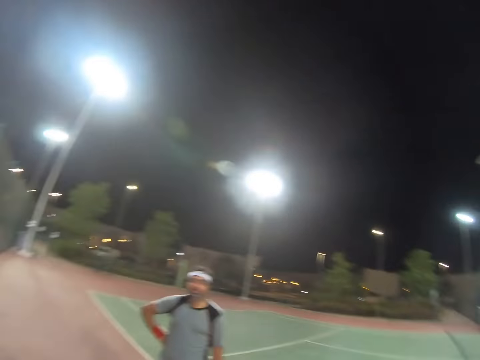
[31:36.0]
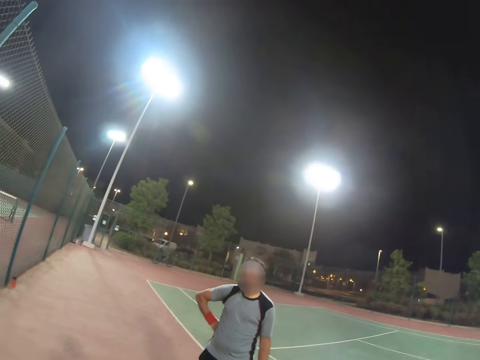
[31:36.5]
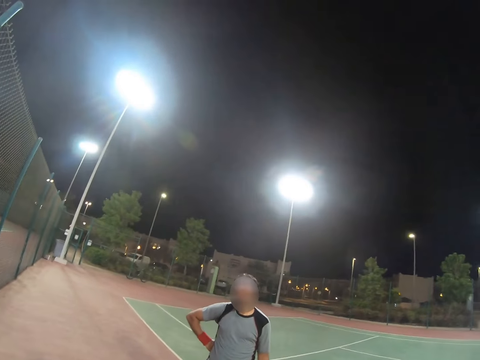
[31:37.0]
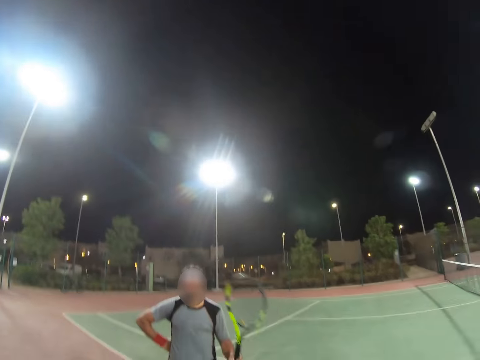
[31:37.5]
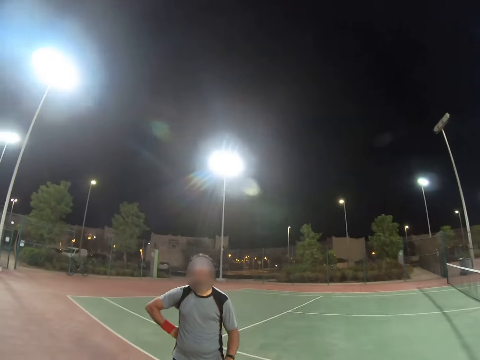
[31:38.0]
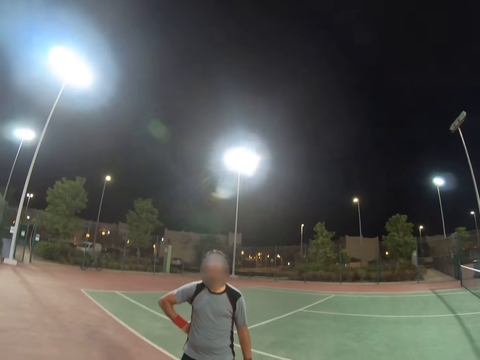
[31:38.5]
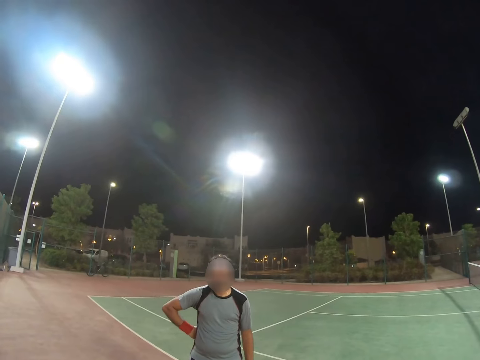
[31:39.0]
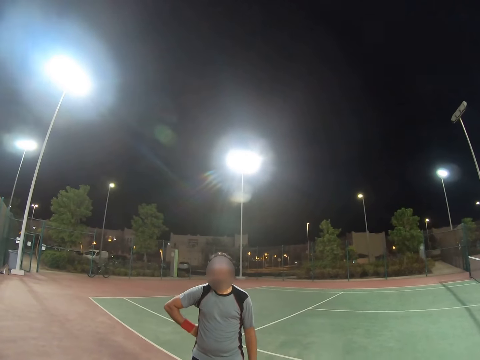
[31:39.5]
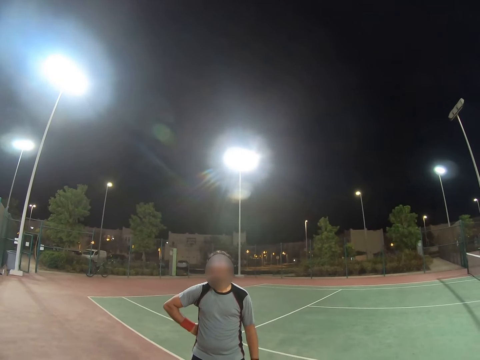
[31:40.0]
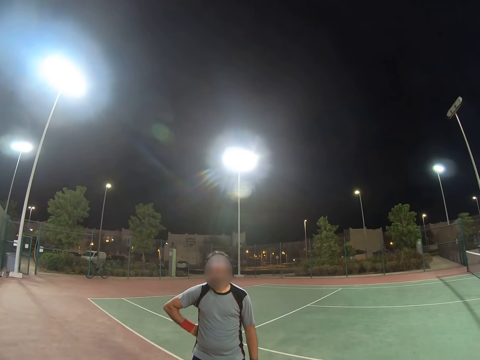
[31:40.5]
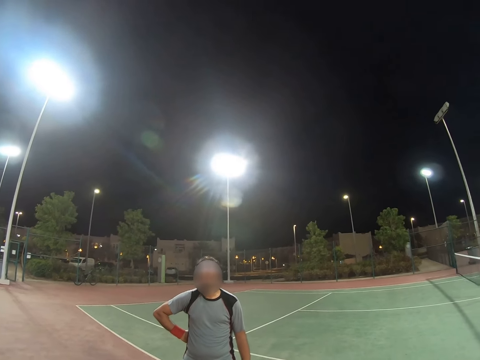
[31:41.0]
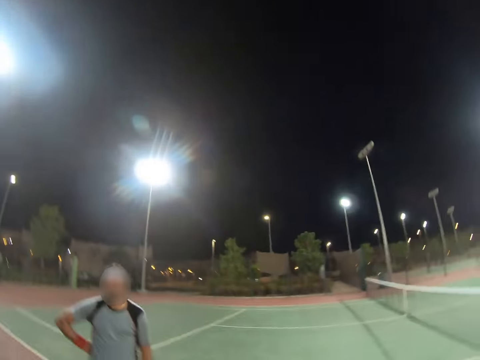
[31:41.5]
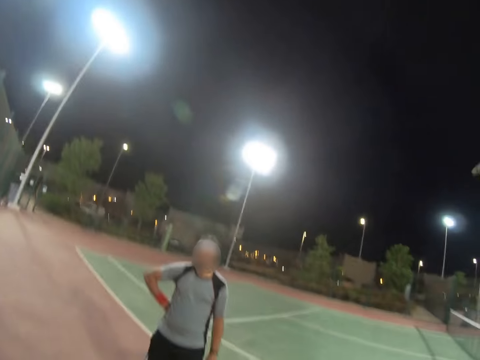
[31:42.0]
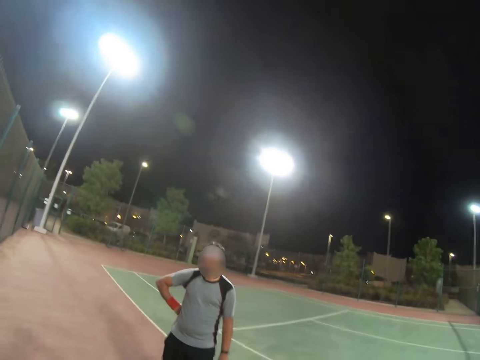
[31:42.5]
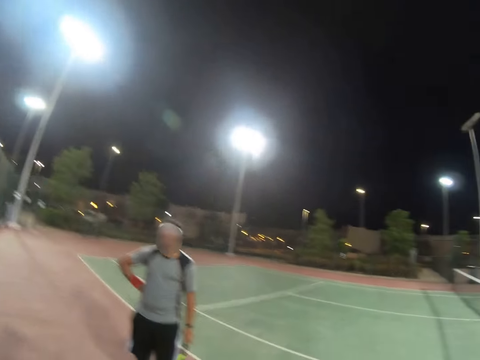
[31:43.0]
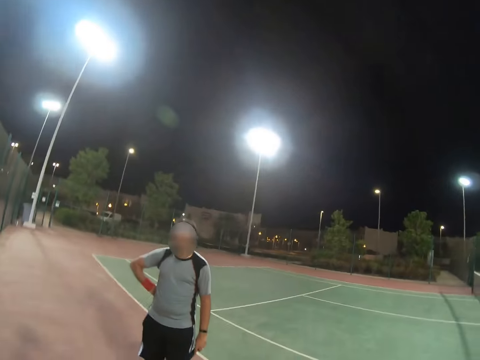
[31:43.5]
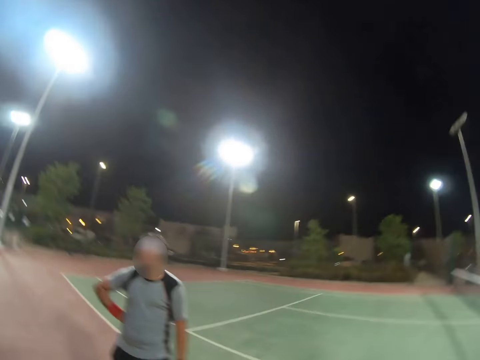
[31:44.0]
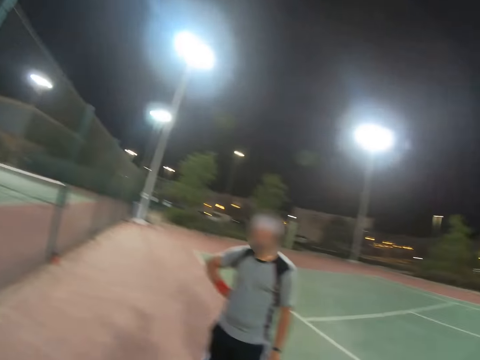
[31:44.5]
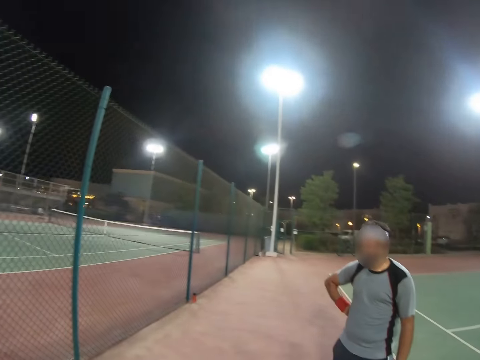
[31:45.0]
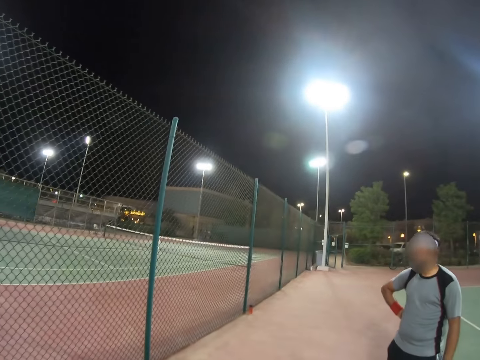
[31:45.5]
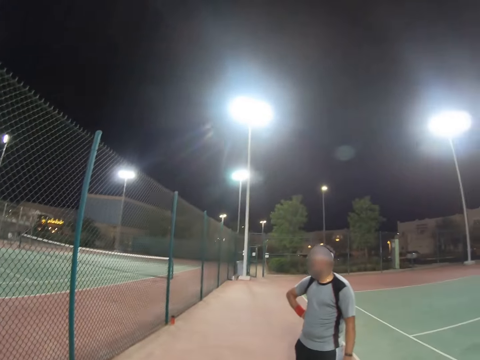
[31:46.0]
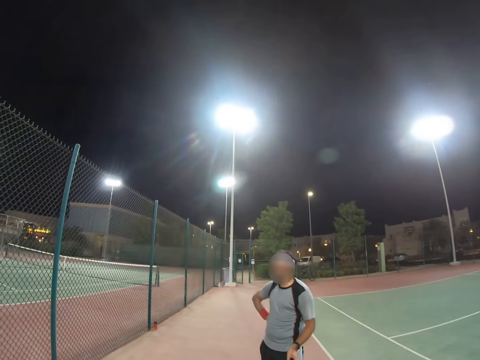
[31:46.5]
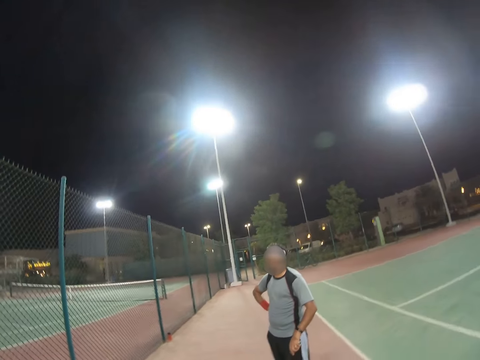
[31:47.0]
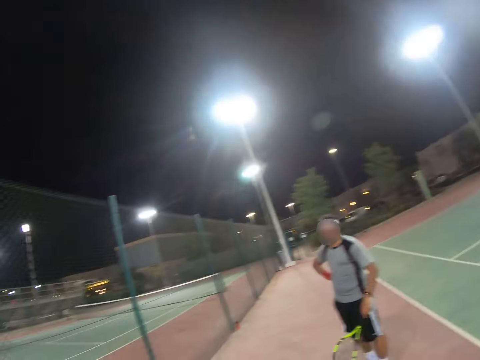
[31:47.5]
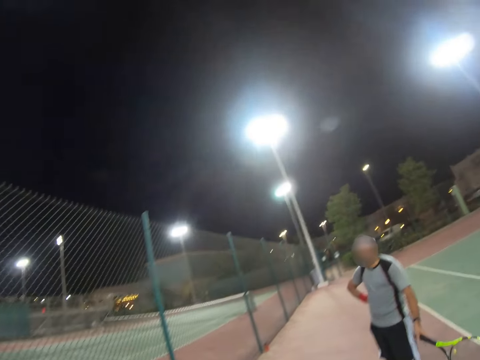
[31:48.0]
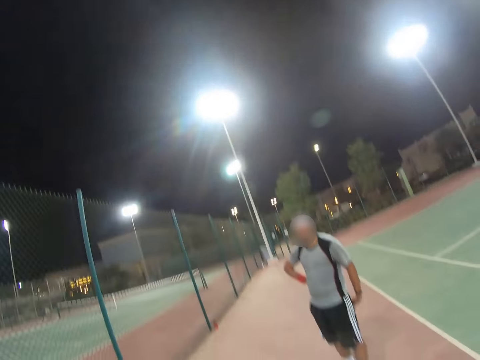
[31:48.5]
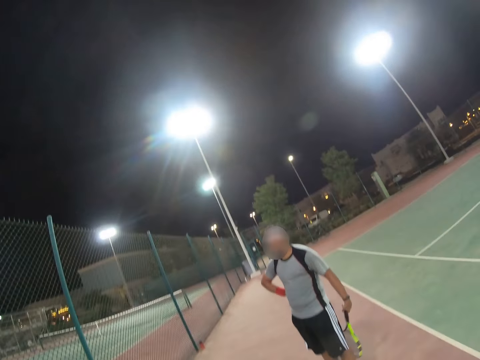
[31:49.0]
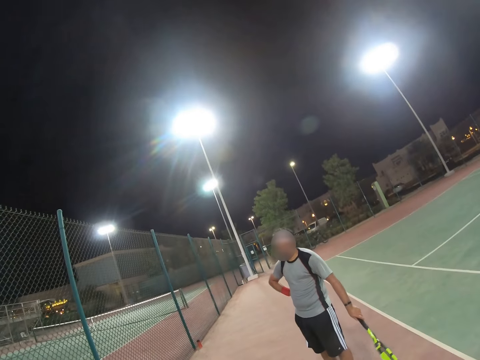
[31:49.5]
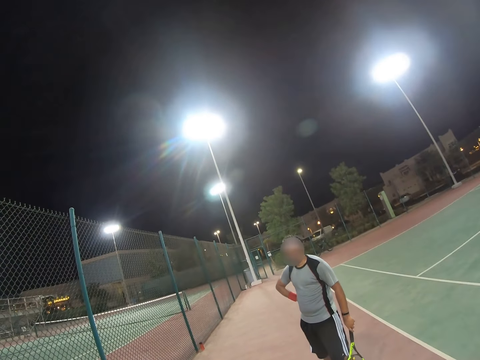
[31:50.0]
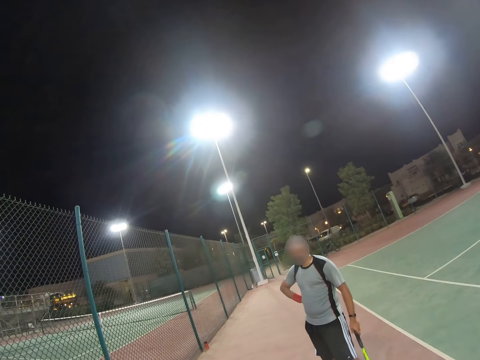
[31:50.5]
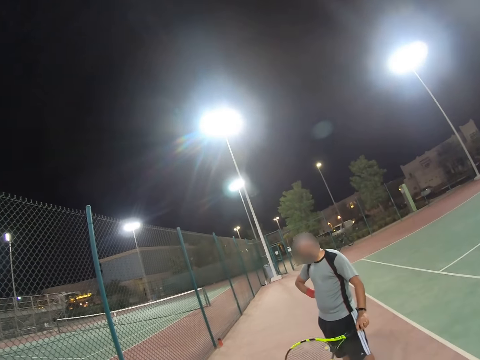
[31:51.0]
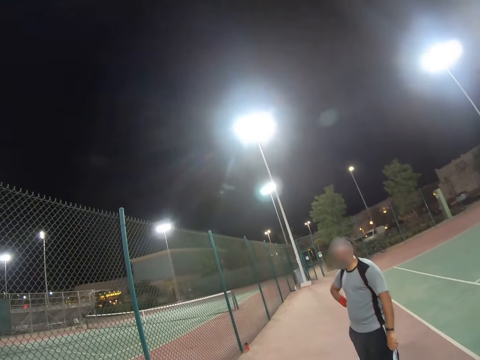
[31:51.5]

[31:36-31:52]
A man rotates his racket. The camera wearer moves. A person plays with the tennis racket. The man moves his racket.

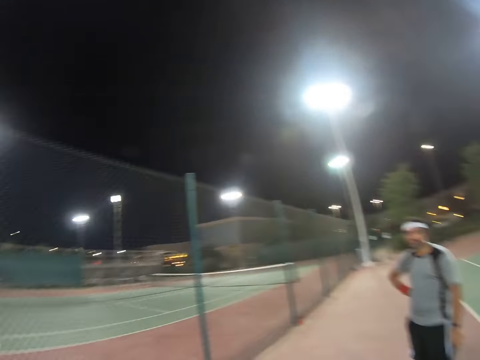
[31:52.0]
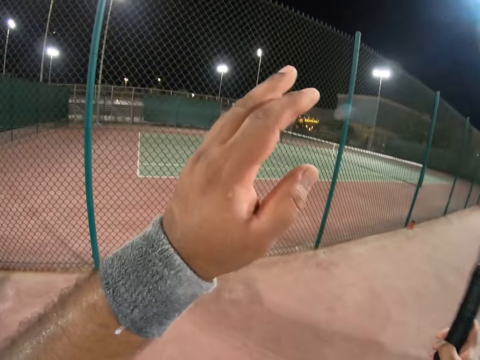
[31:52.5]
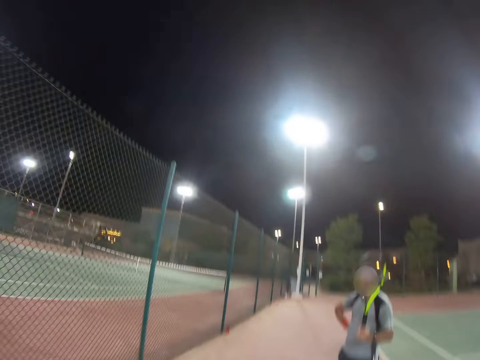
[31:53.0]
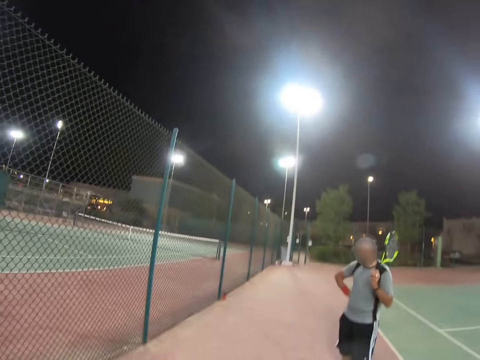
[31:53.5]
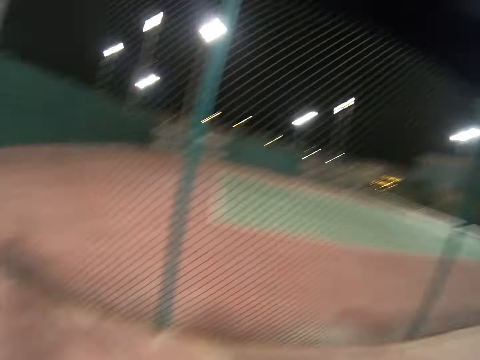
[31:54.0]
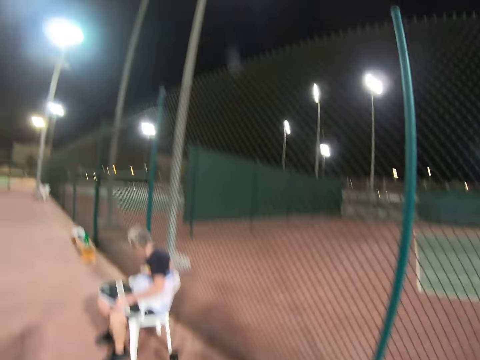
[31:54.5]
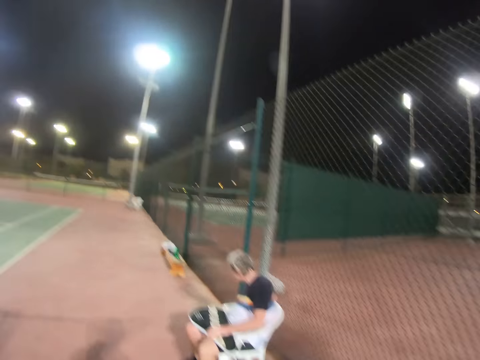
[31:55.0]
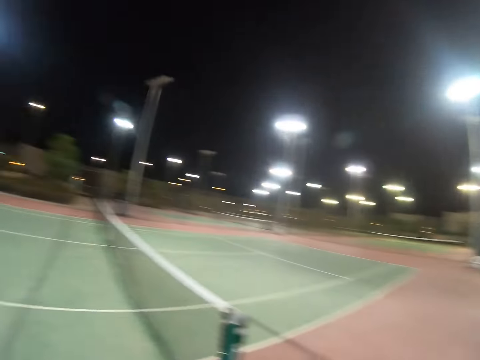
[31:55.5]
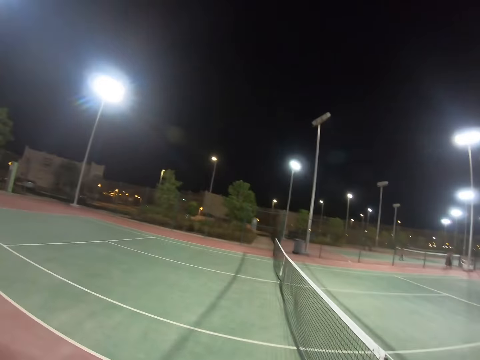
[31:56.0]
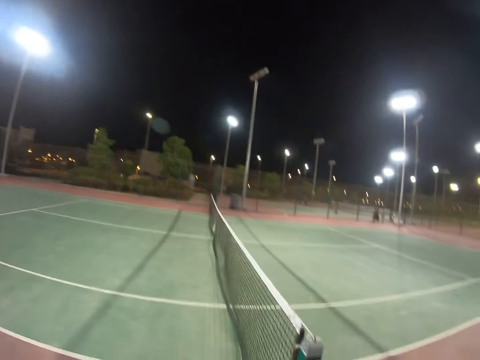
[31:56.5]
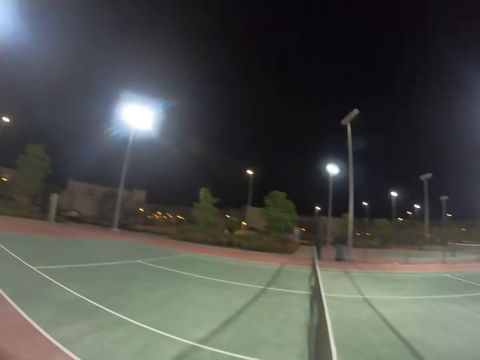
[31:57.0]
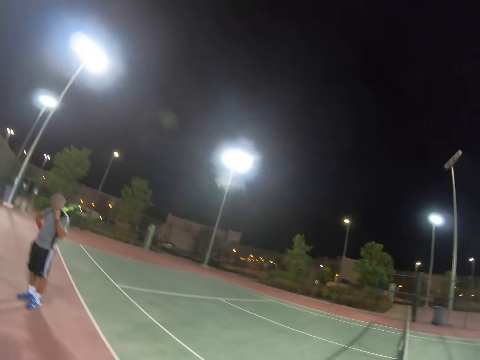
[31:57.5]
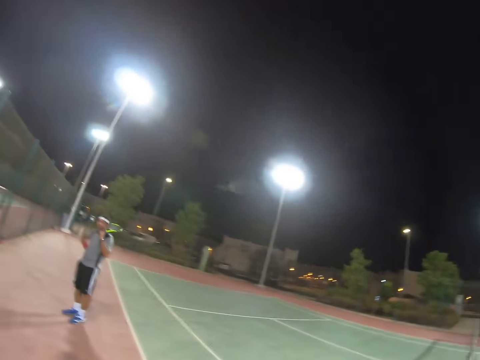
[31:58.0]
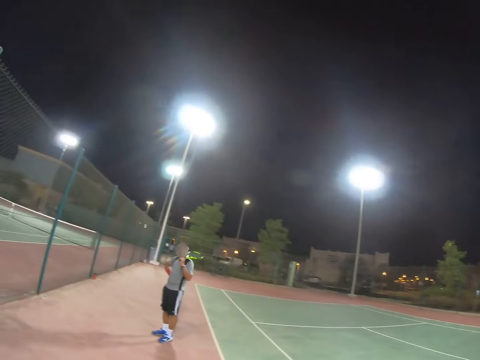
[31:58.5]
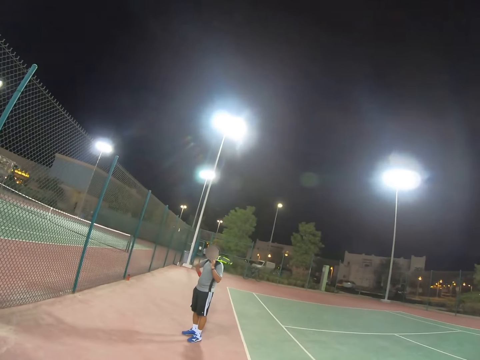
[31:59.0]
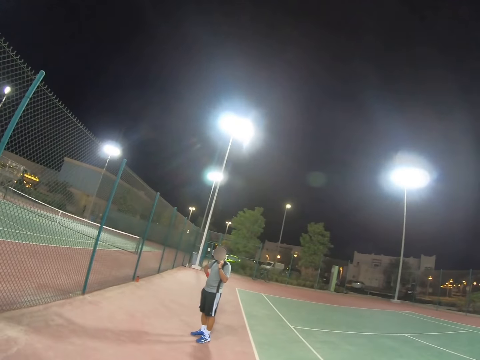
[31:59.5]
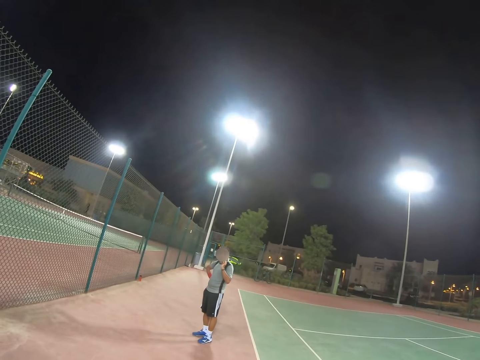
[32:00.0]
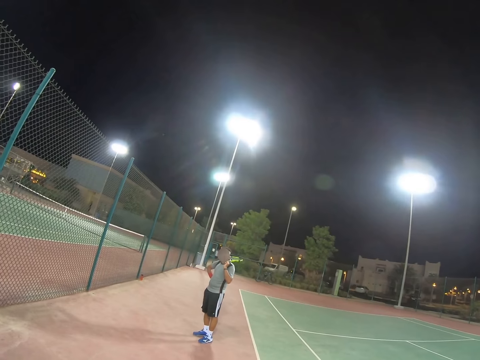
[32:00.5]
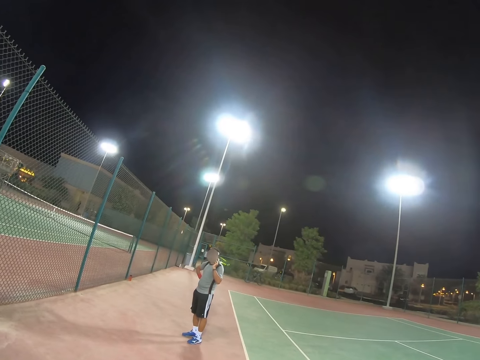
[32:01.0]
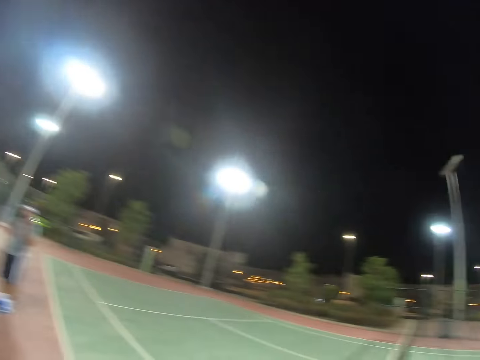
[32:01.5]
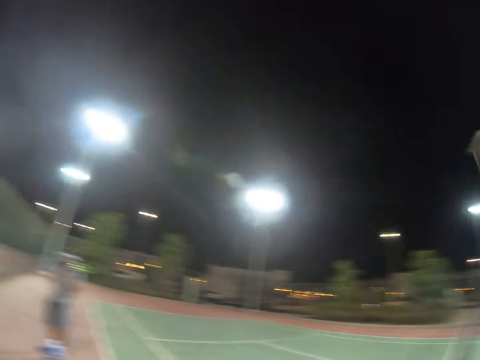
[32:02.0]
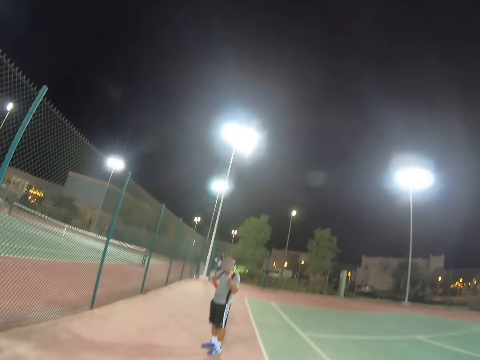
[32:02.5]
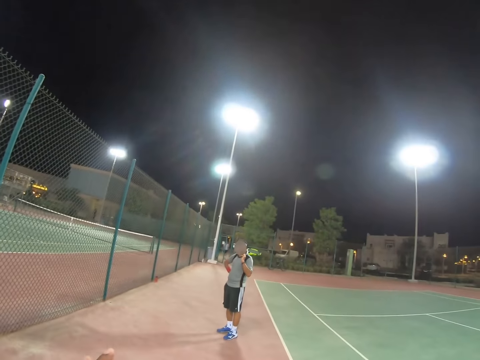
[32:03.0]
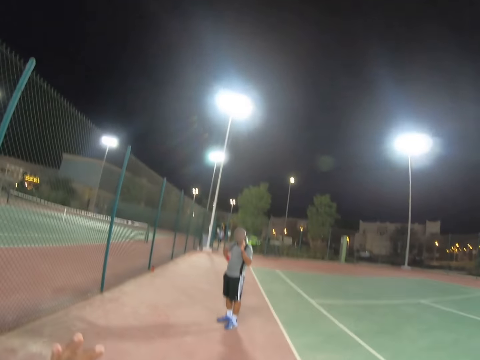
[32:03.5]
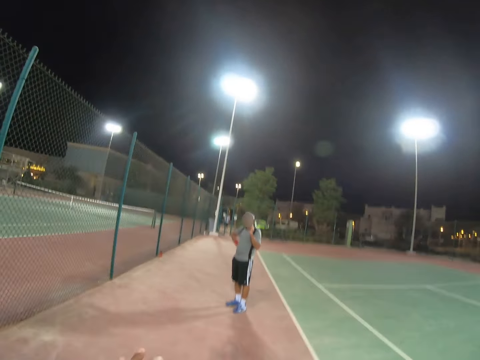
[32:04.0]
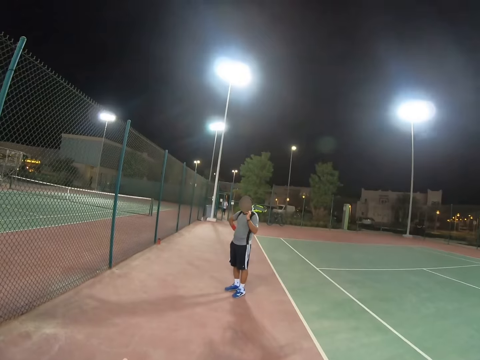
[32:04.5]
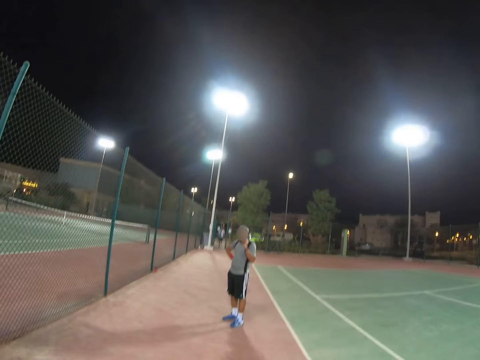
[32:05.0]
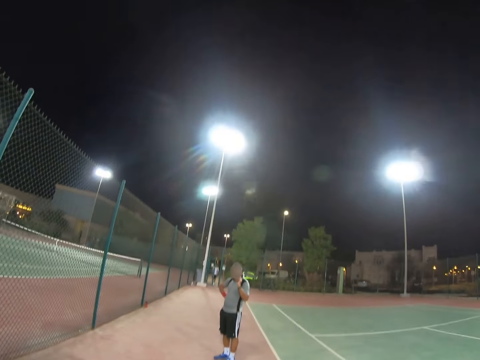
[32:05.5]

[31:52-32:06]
The camera wearer moves his hands up and down. A man puts the racket on his shoulder. The camera wearer raises his hand up. Another man sits on the chair. The first man puts the racket to the shoulder. The camera wearer raises his hand up.
